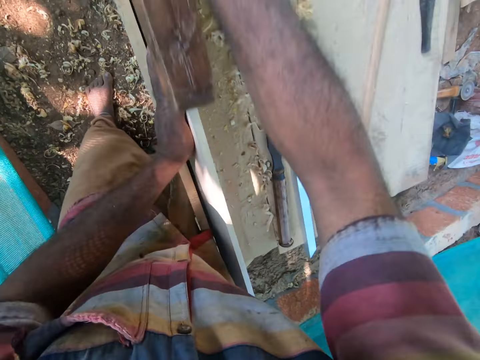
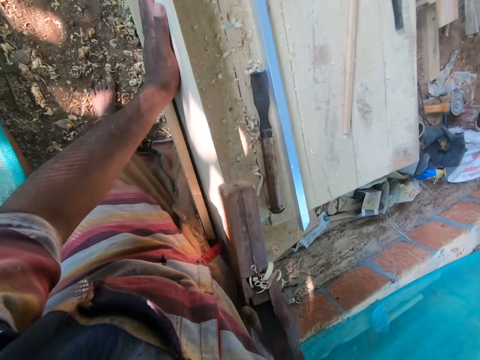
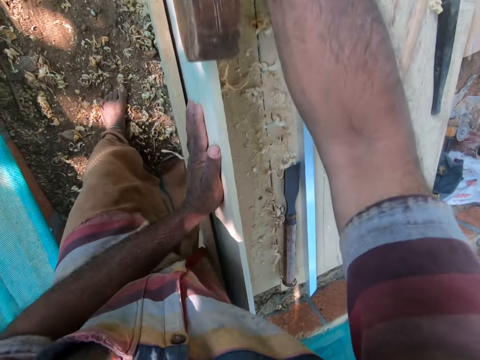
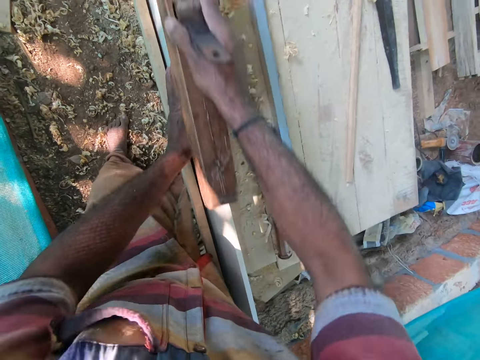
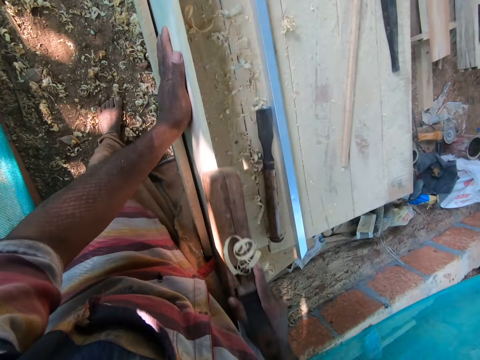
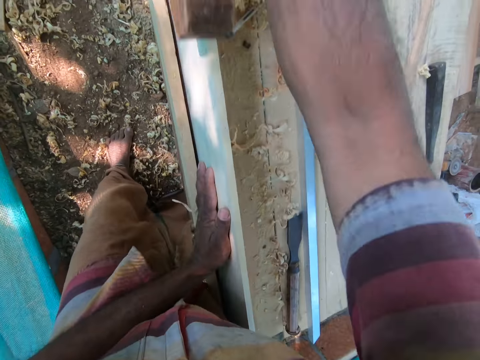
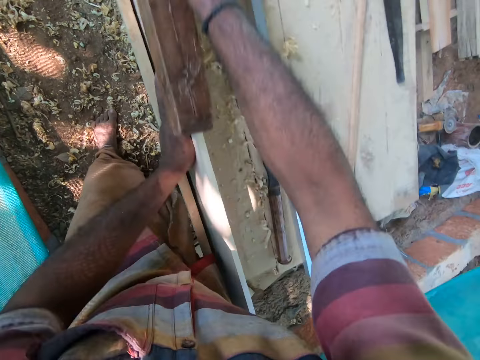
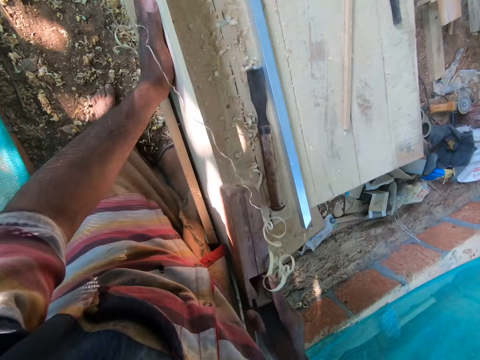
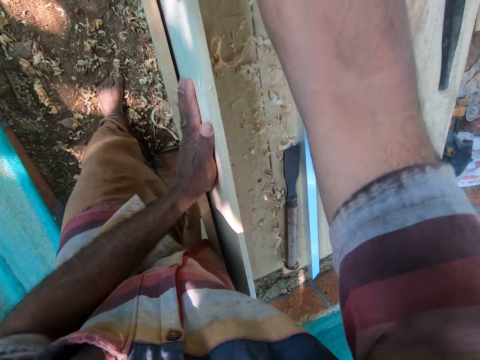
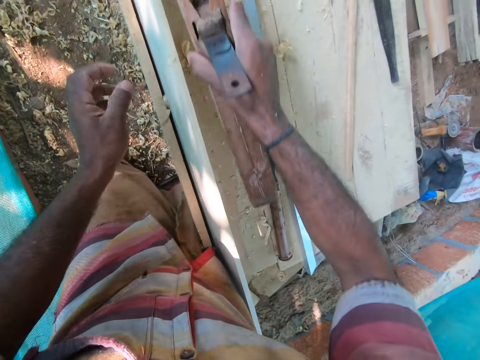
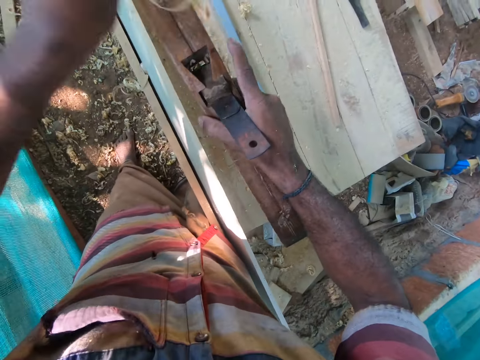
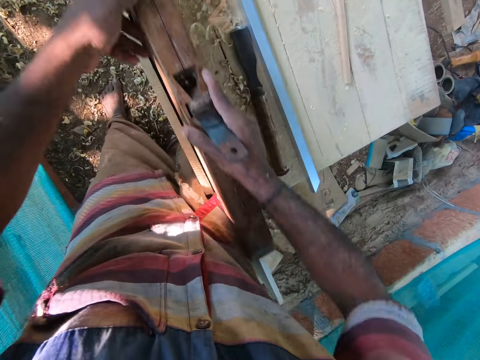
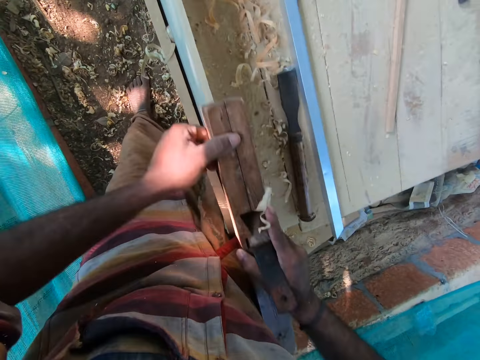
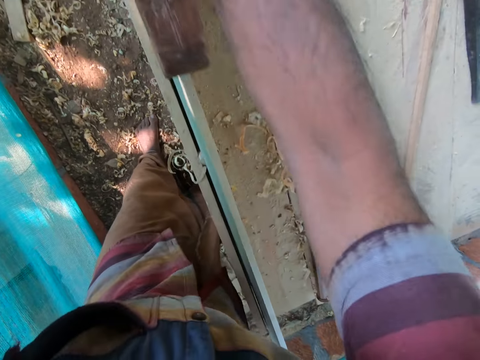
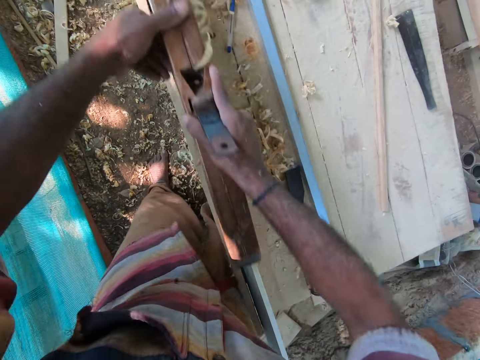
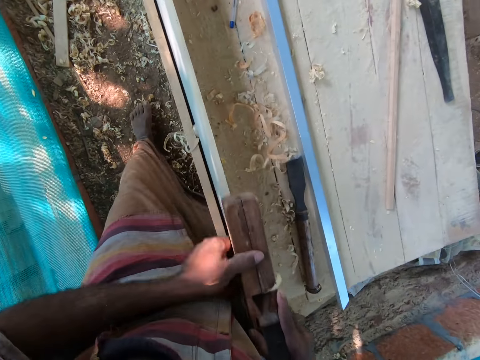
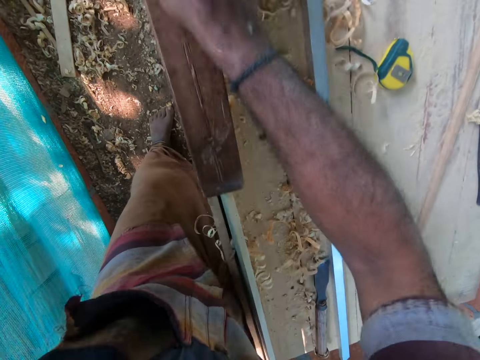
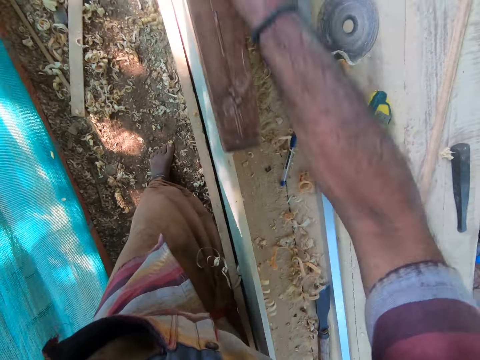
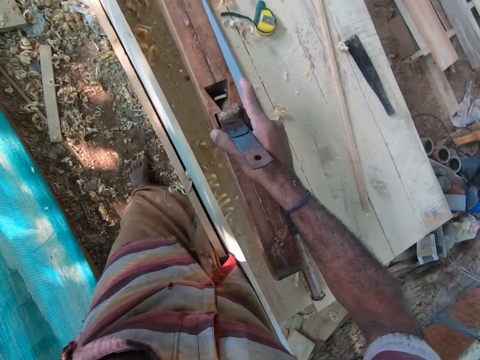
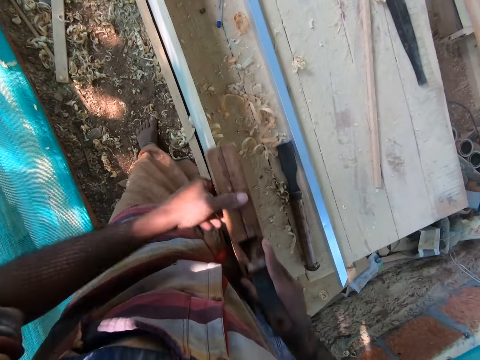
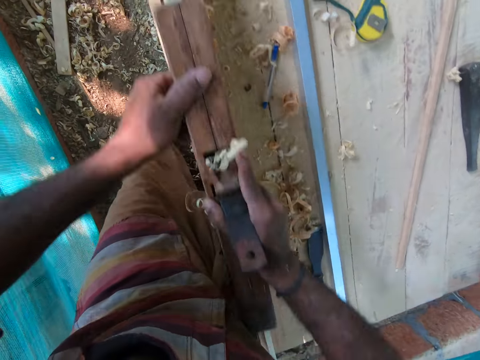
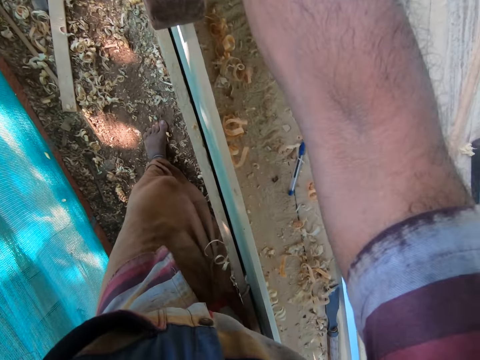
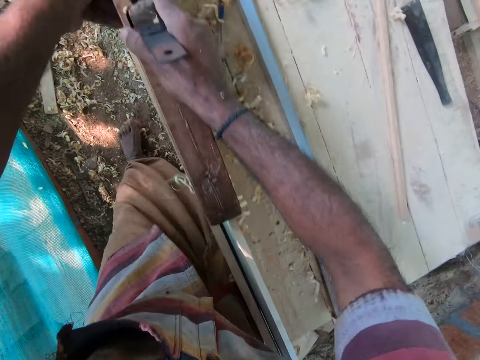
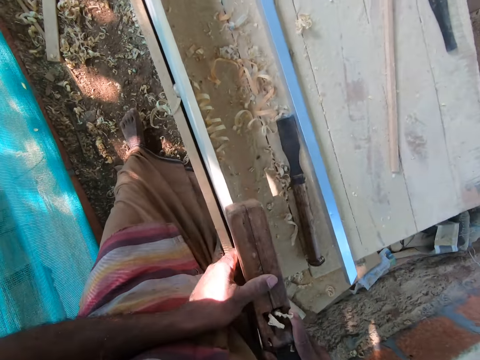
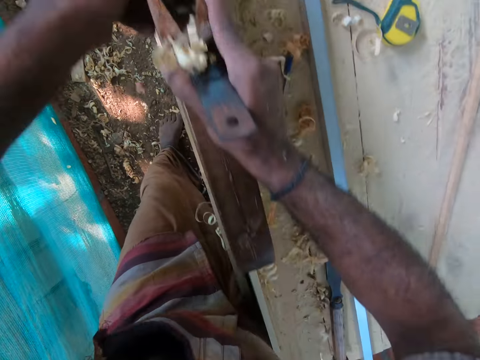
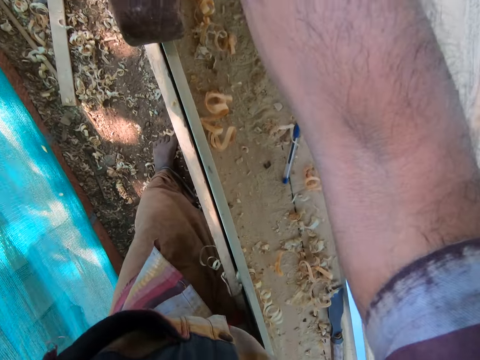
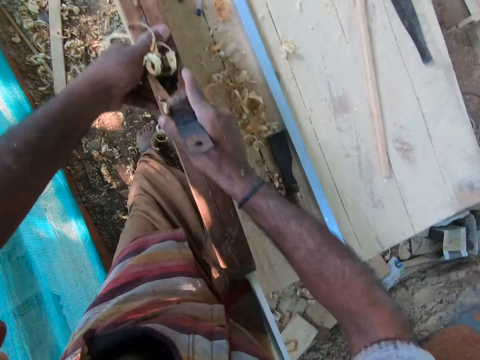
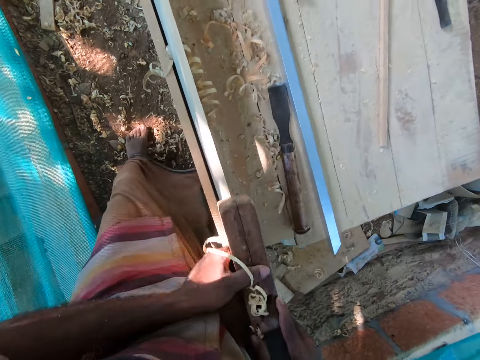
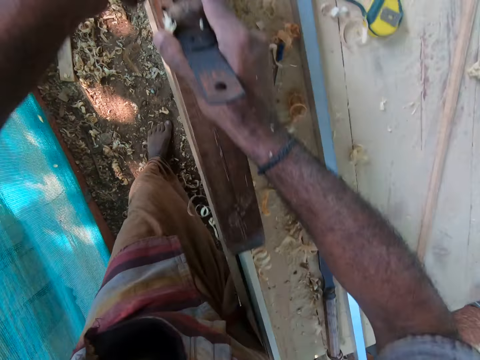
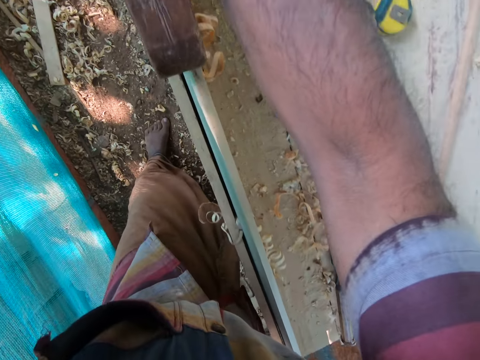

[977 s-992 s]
The camera wearer removes some wood chips from the jack plane in his right hand with his left hand. He smoothens the wood on the wooden table with the jack plane in both hands. He removes some wood chips from the jack plane in his right hand with his left hand. He smoothens the wood on the wooden table with the jack plane in both hands.

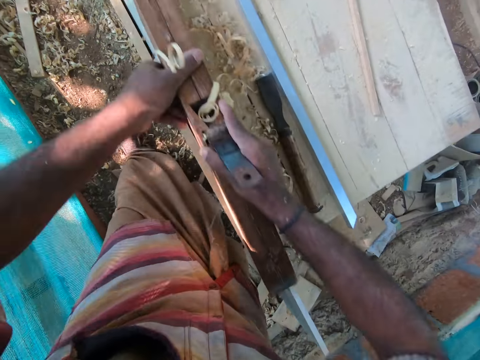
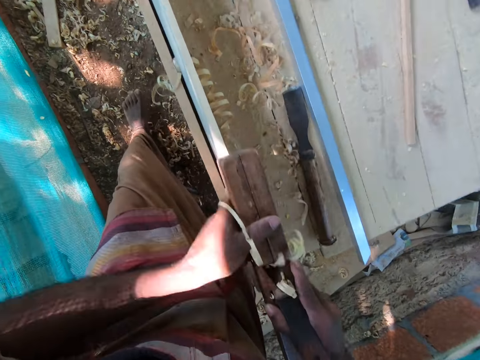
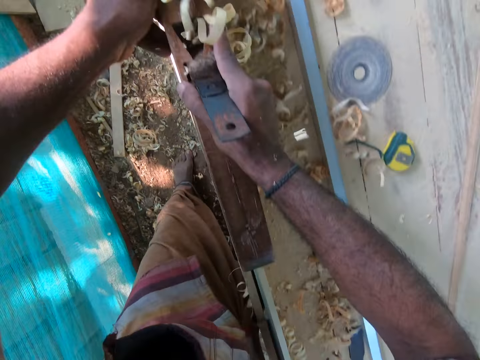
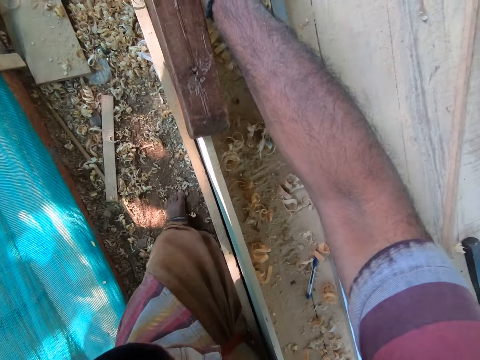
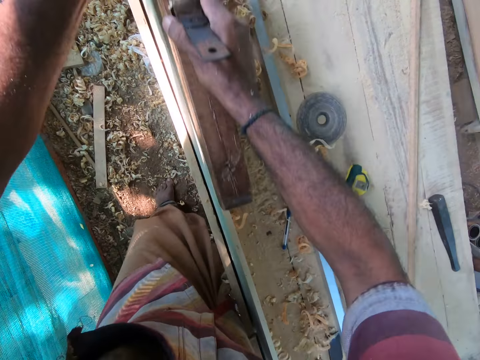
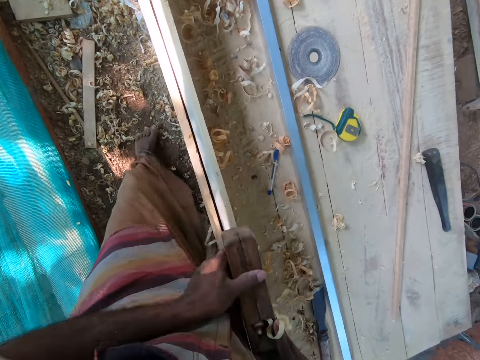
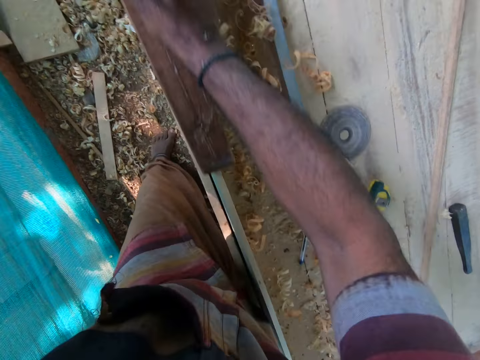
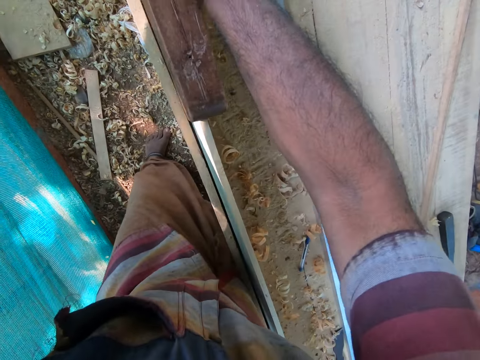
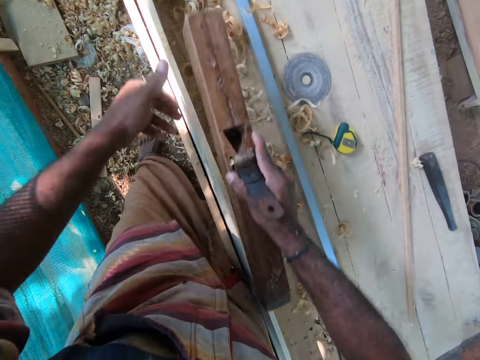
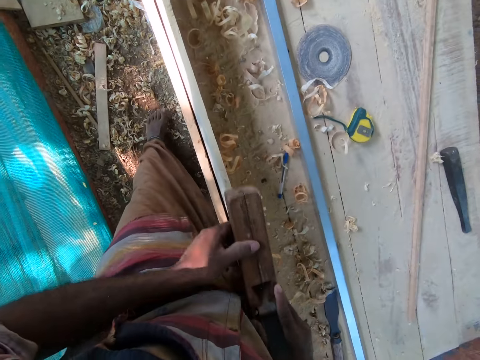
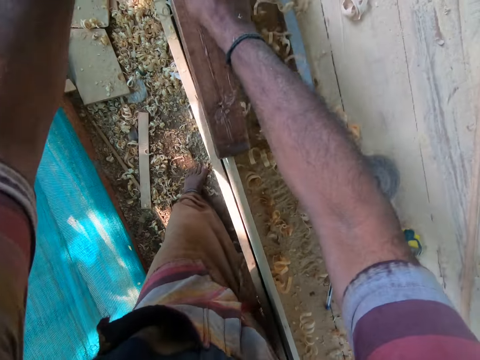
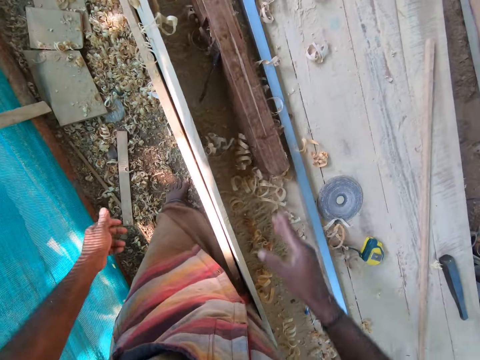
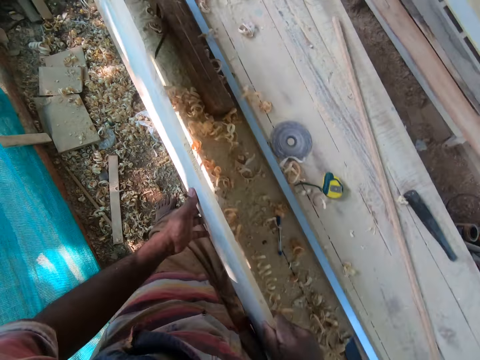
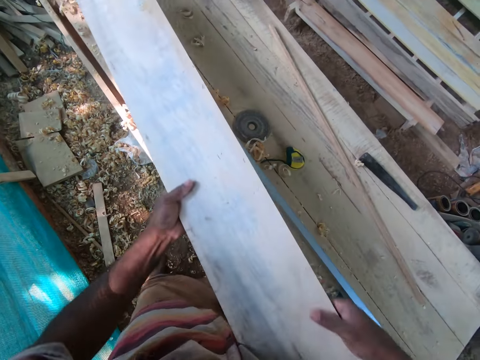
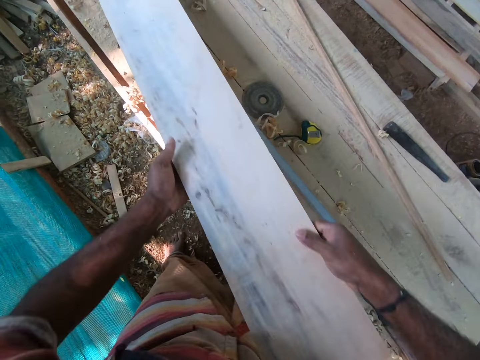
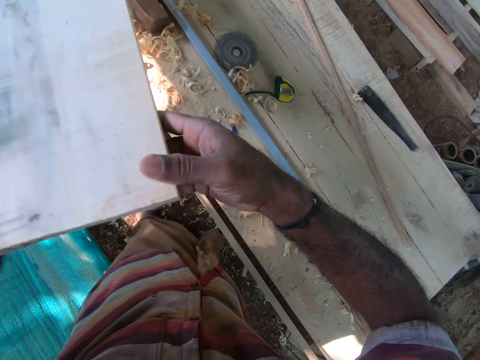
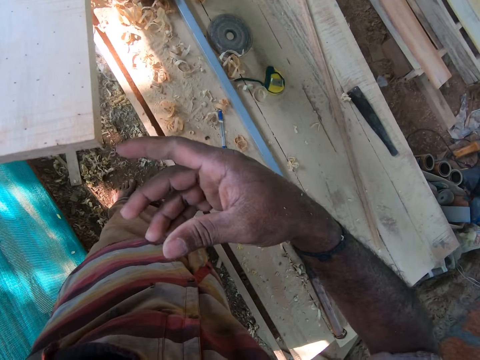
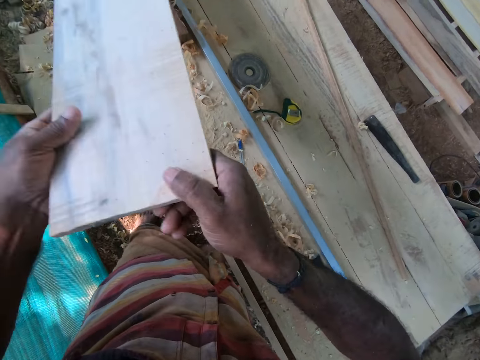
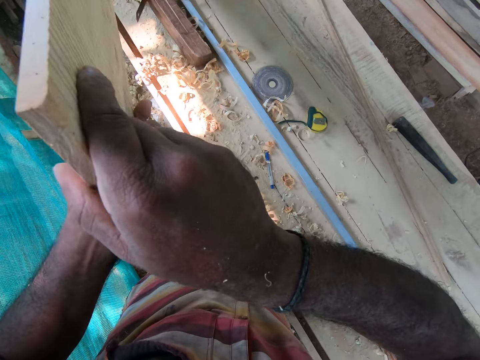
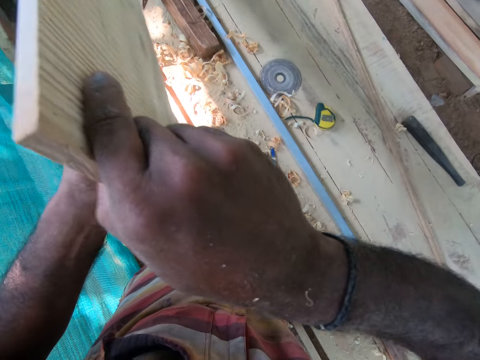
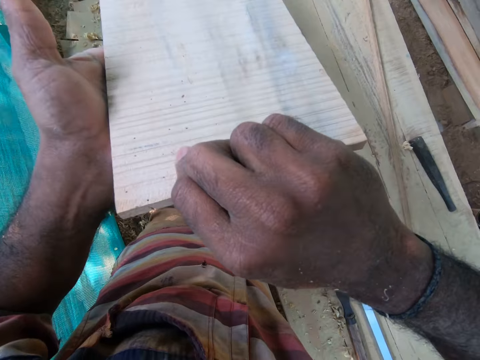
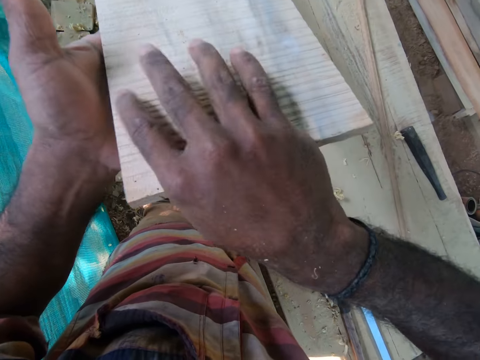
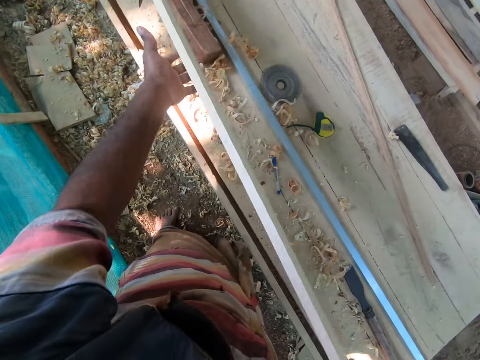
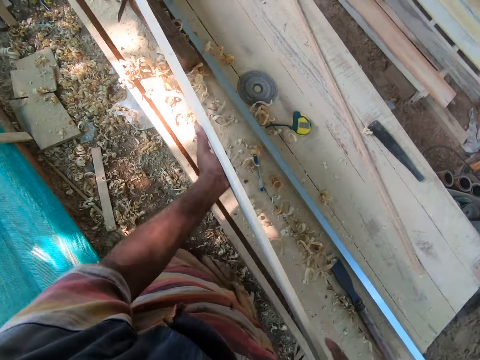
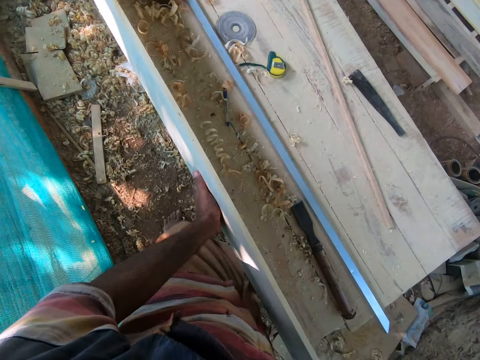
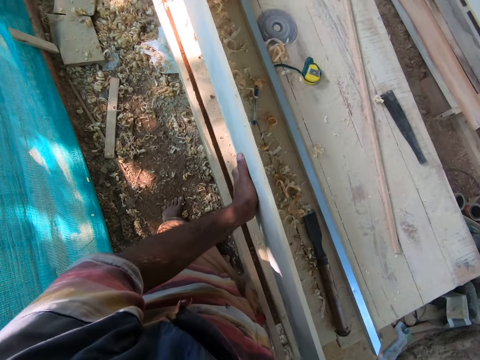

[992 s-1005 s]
The camera wearer holds the jack plane with both hands. He smoothens the wood on the wooden table with the jack plane in both hands. He drops the jack plane on the wooden table with his right hand. He lifts the wood from the wooden table with his right hand. He lifts the wood from the wooden table with both hands. He moves the wood on the wooden table with both hands. He checks the wood. He adjusts the wood on the wooden table with both hands. He moves the wood on the wooden table with both hands.
